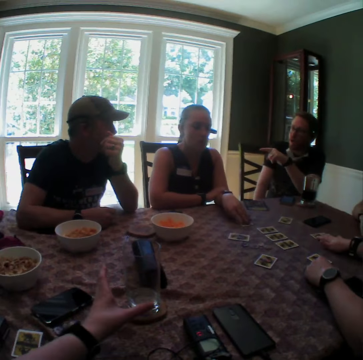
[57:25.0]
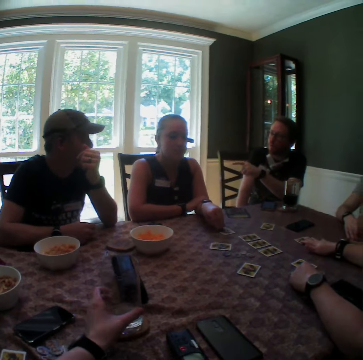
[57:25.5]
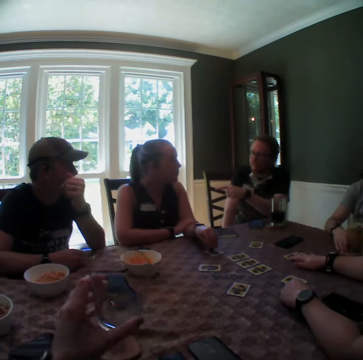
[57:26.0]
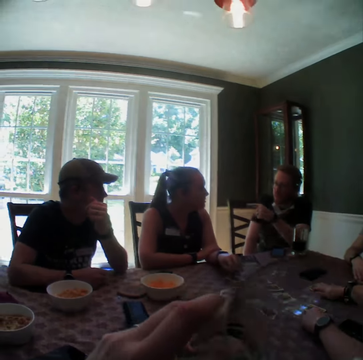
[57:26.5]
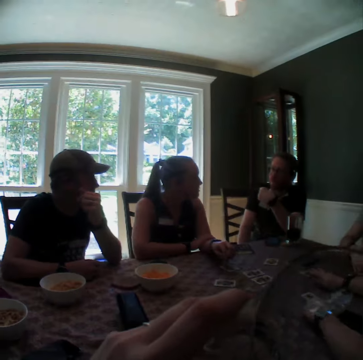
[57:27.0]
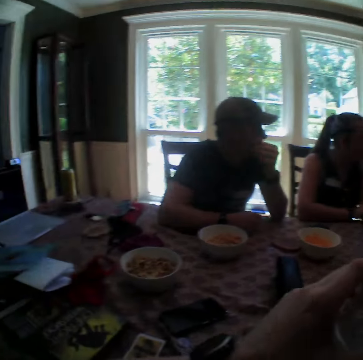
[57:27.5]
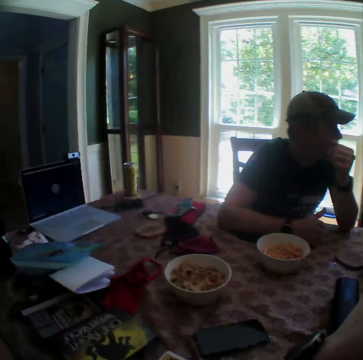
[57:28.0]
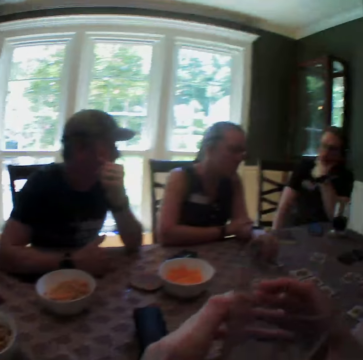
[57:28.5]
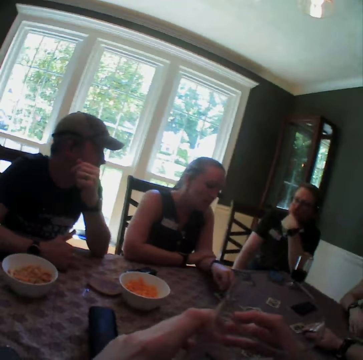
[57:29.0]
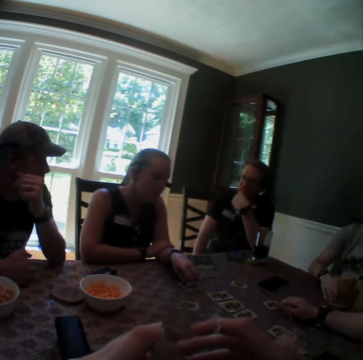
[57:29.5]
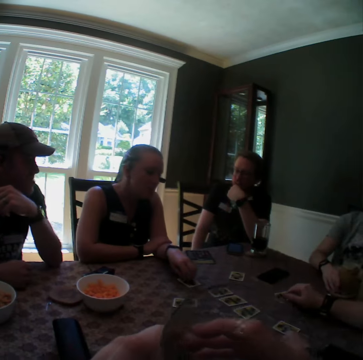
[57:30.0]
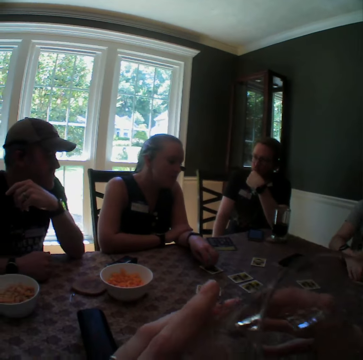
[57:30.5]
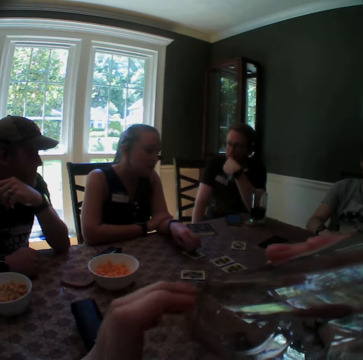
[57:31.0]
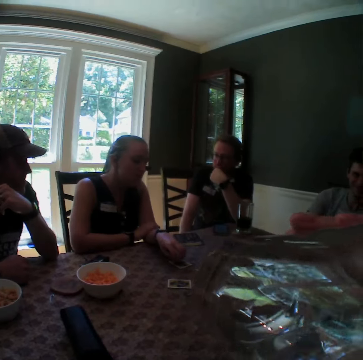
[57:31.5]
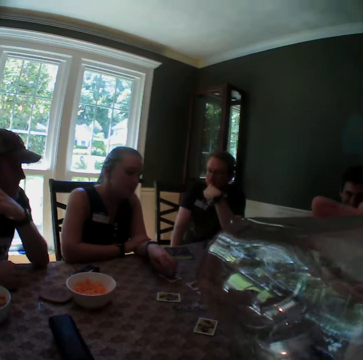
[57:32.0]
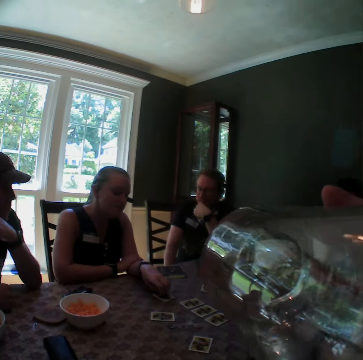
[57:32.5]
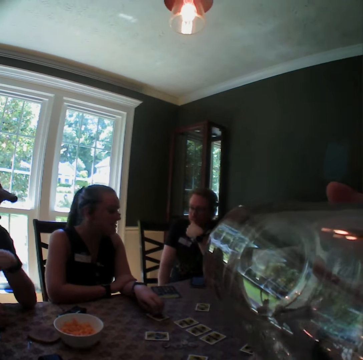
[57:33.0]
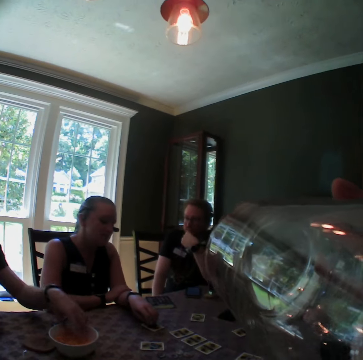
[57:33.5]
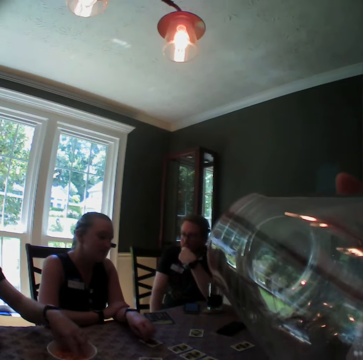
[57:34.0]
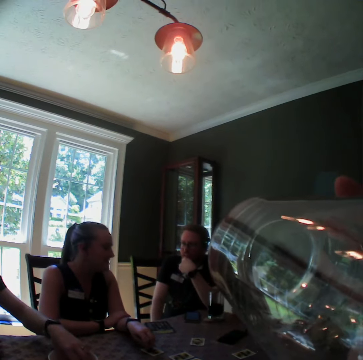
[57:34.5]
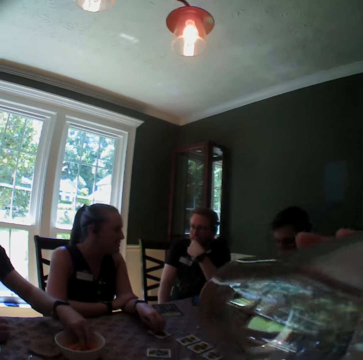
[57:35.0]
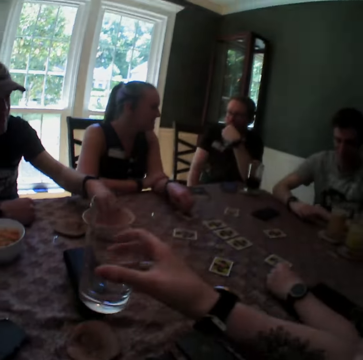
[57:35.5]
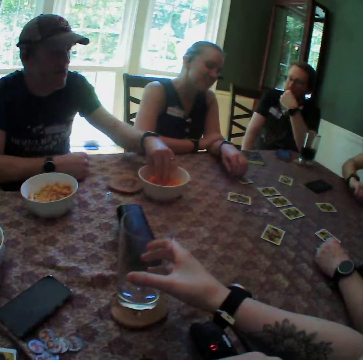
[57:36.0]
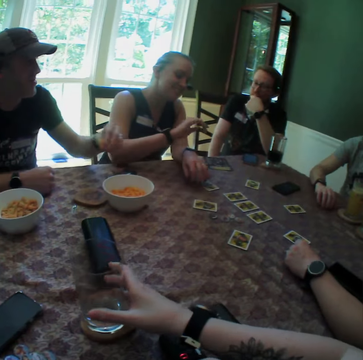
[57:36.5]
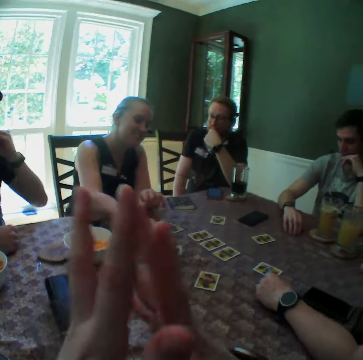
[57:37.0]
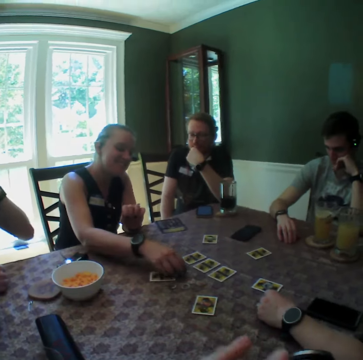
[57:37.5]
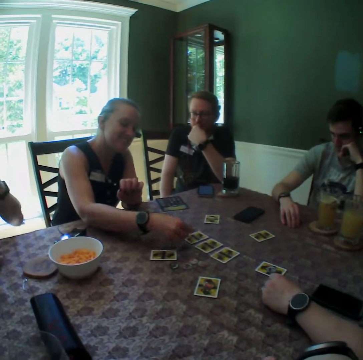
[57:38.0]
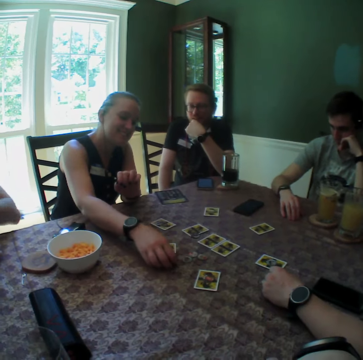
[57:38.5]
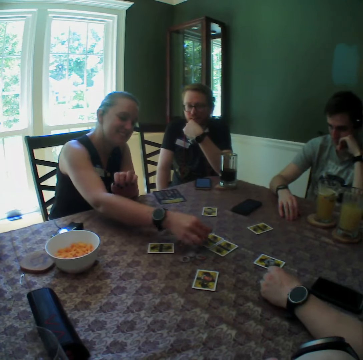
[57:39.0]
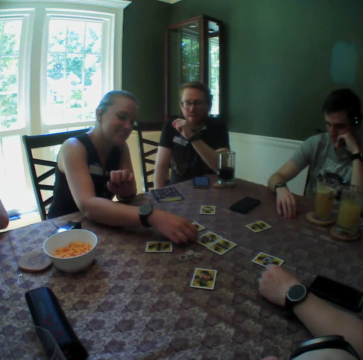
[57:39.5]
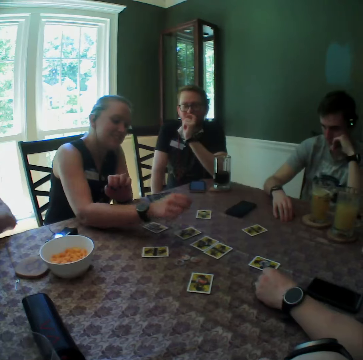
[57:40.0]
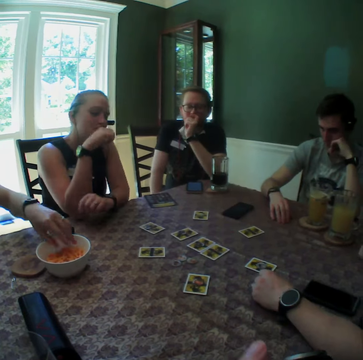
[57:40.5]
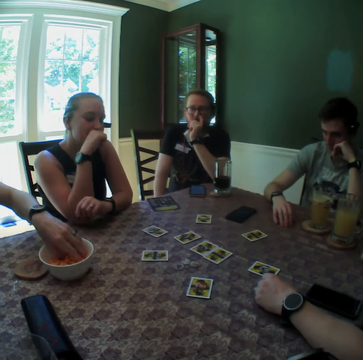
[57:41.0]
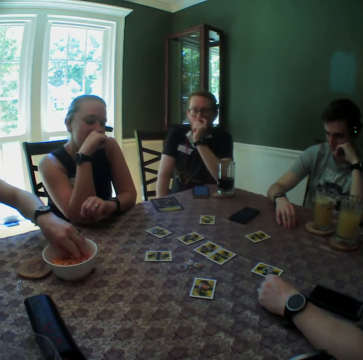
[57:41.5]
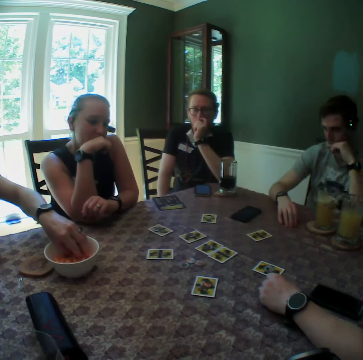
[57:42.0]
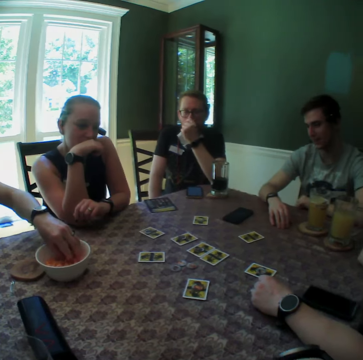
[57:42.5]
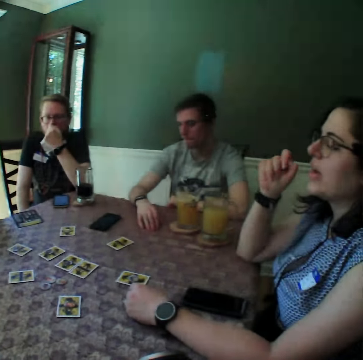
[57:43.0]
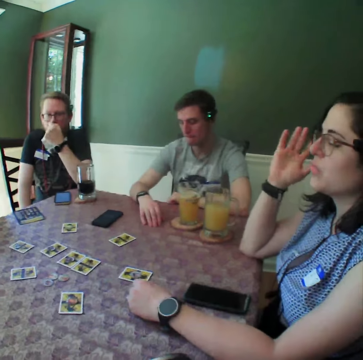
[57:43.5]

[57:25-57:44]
A woman touches a card on the table with her left hand. A man interacts with the woman and points at the woman. Another woman touches a card on the table with her right hand. The camera wearer picks up a glass cup from the table with her left hand. The first woman taps the card with her left hand. The camera wearer drinks from the glass cup in her left hand. She moves the glass cup from her left hand to her right hand. The second woman moves the card on the table with her right hand. The camera wearer drinks from the glass cup in her left hand. Another man picks a cheese puff from the bowl on the table with his left hand. A third man adjusts on the chair. The camera wearer drops the glass cup on a coaster on the table with her right hand. The second man eats the cheese puff in his left hand. The first woman moves some coins on the table with her right hand. The camera wearer crosses her fingers. She folds her hands together. The first woman raises her right hand. The second man picks cheese puffs from the bowl on the table with his left hand.

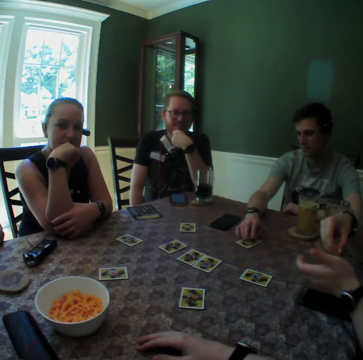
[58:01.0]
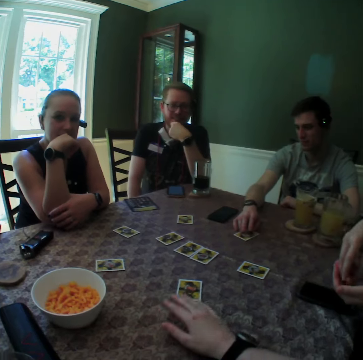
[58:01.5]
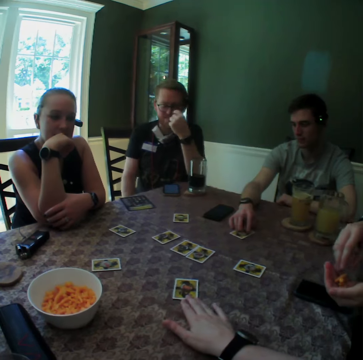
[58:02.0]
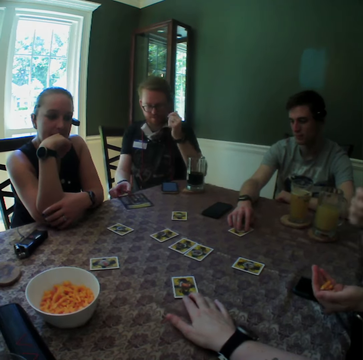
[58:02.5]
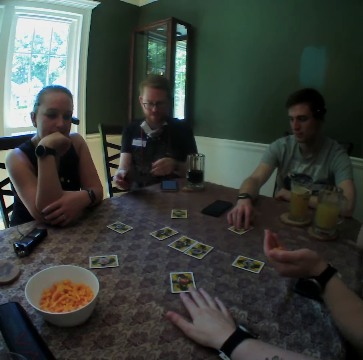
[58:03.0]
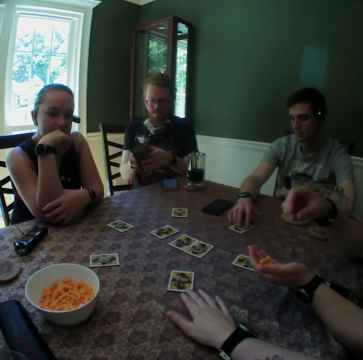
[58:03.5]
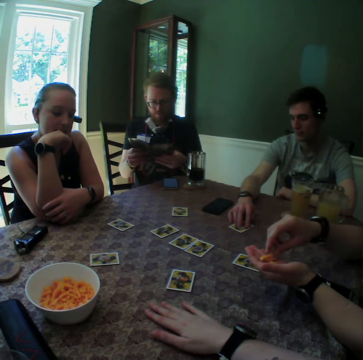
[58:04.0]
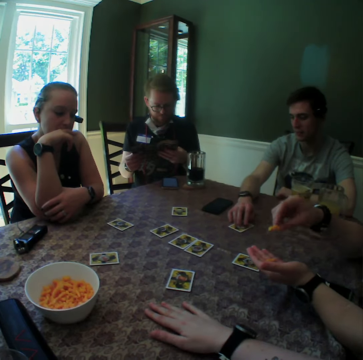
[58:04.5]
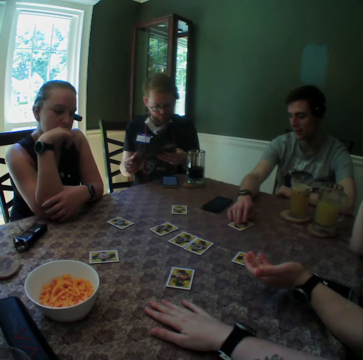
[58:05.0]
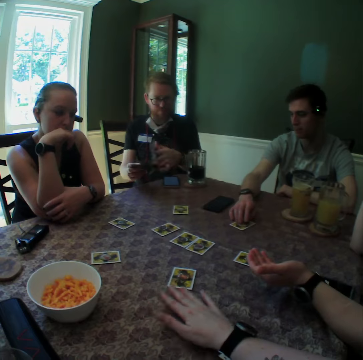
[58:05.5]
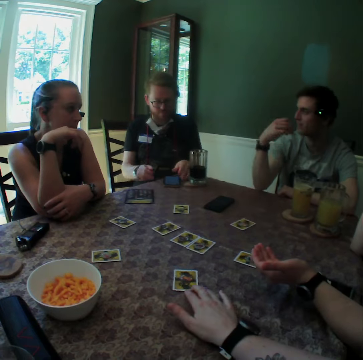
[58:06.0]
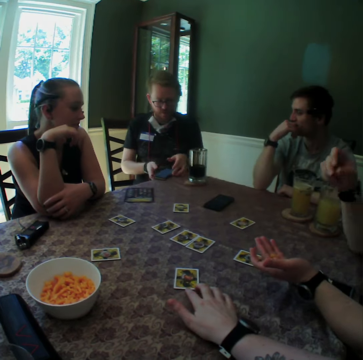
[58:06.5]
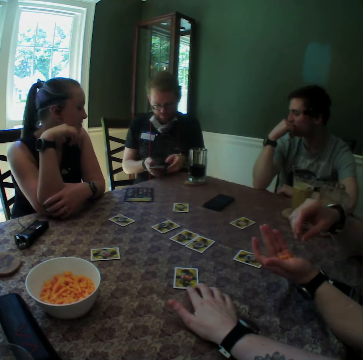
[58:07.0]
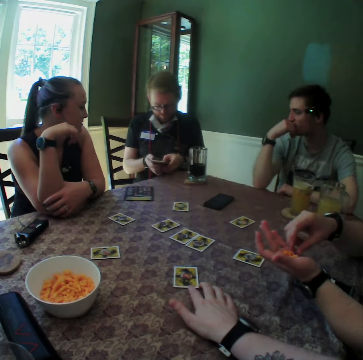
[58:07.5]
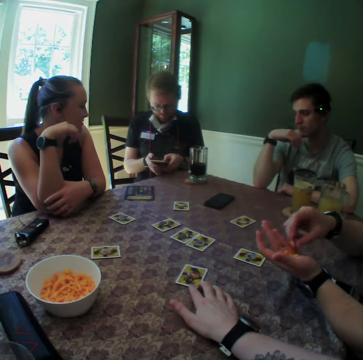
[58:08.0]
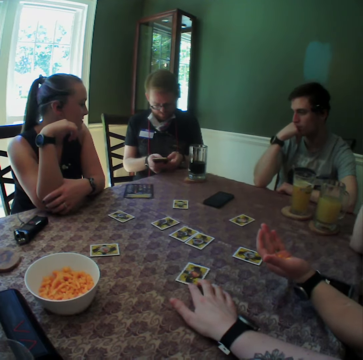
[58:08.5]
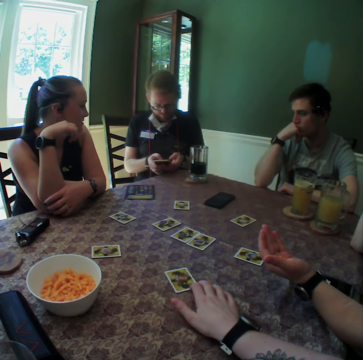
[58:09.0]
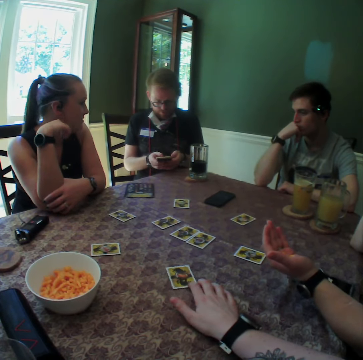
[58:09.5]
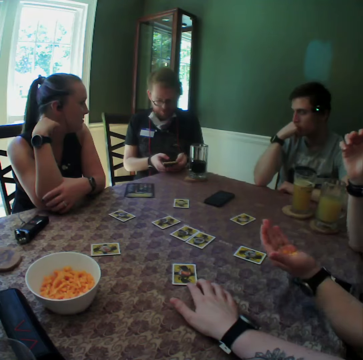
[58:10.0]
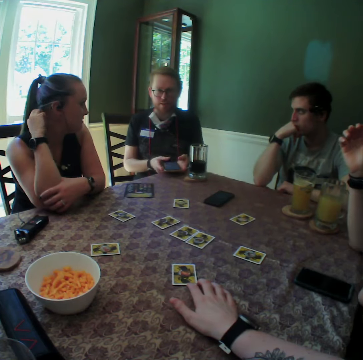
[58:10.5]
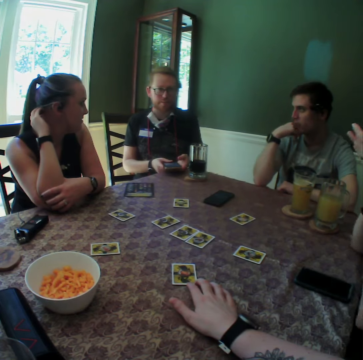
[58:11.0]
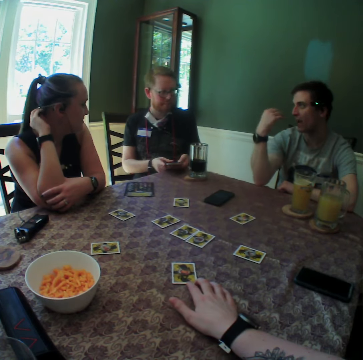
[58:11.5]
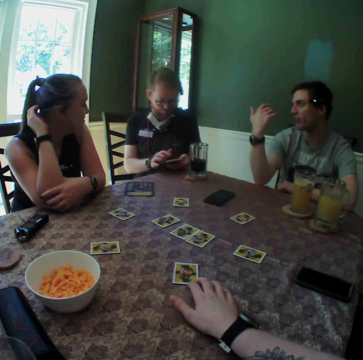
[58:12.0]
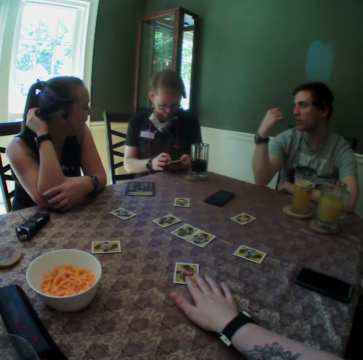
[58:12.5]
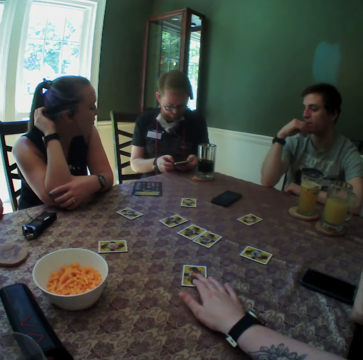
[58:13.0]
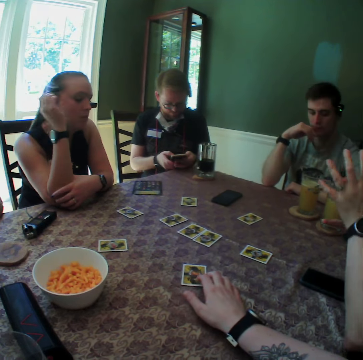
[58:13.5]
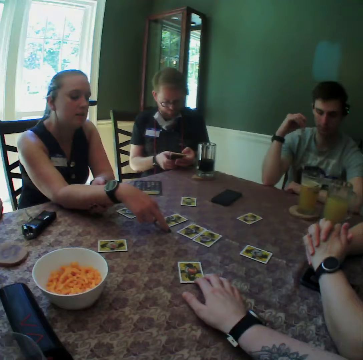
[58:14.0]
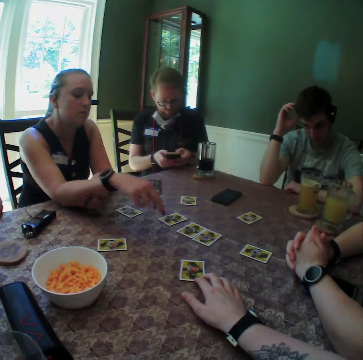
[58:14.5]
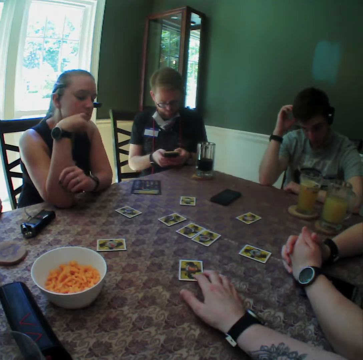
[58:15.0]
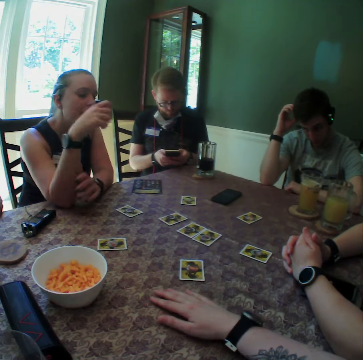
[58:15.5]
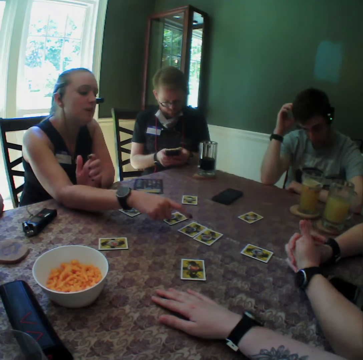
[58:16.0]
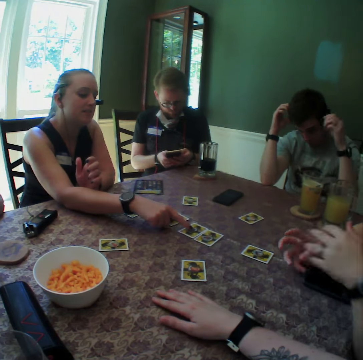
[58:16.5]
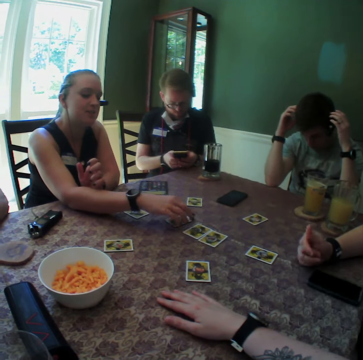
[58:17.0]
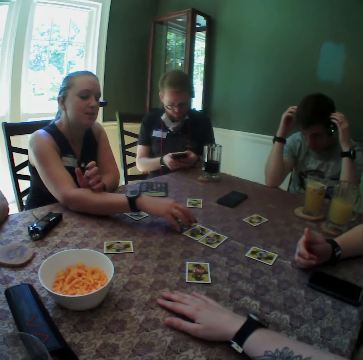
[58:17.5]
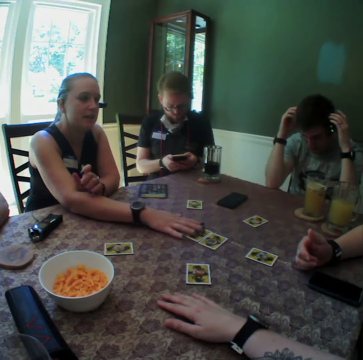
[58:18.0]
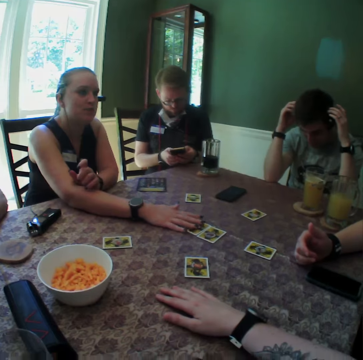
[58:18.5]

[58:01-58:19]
The woman drops the cheese puffs in her left hand. The camera wearer places a hand on the card, and moves the card on the table with her right hand. The woman picks a cheese puff from her left hand with her right hand and raises her right hand. A man picks a book from the table with his right hand and opens the book with both hands. The woman picks a cheese puff from her left hand with her right hand. The camera wearer drops a hand down. She places her right hand on the table. The woman raises her right hand. Another man interacts with the first man. The first man drops the book on the table with his right hand. The camera wearer places a hand on the card, and moves the card on the table with her right hand. The first man picks up the phone from the table with both hands. The second man rests his right hand on his chin. The woman picks a cheese puff from her left hand with her right hand. The first man presses the phone with both hands. The woman raises her right hand, and raises her left hand. Another woman touches her hair with her right hand. The first man presses the phone with his right hand, and presses the phone with both hands. The other woman converses with the camera wearer, the first woman, the second man, the first man and a third man. The first woman folds her hands together on the table. The other woman points at a table with her right hand. The second man adjusts a microphone on his head with his right hand. The other woman raises her right hand. The camera wearer drops a hand down. She places her right hand on the table. The other woman points at a card on the table with her right hand. The second man adjusts the microphone on his head with both hands. The first woman moves the fingers on her right hand. The other woman taps the card on the table with her right hand.
